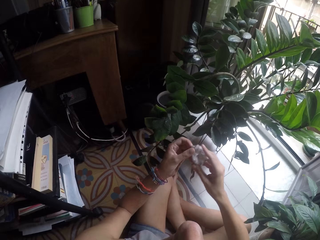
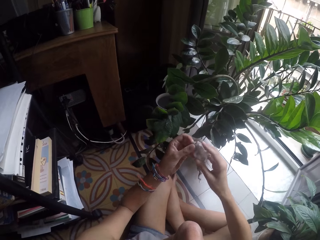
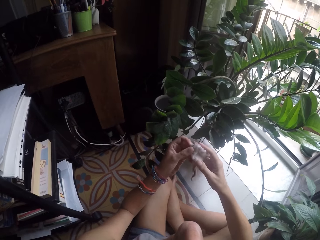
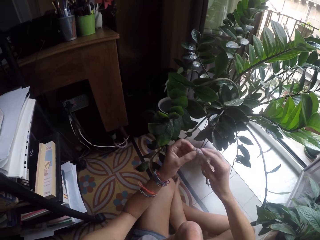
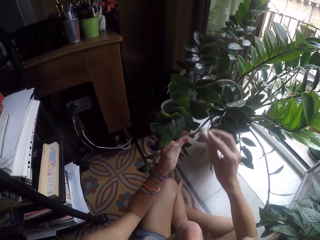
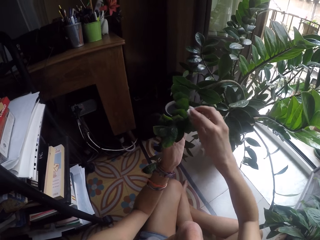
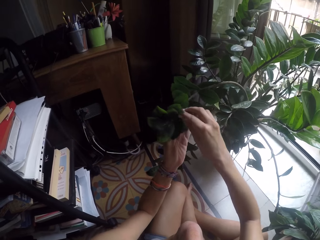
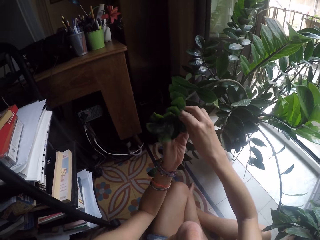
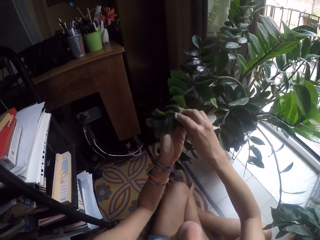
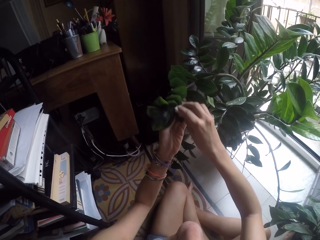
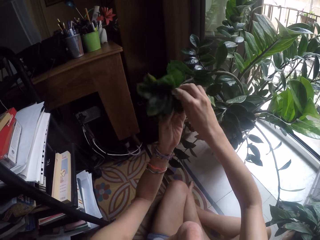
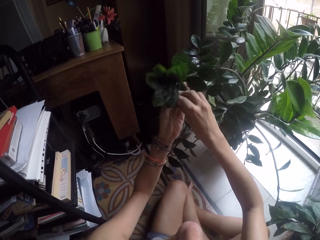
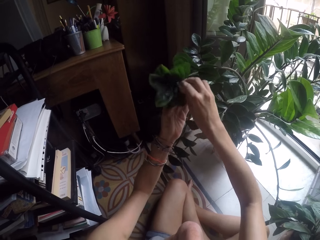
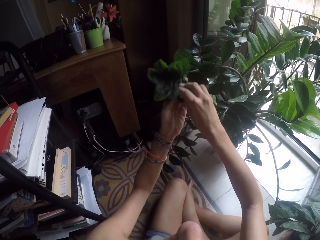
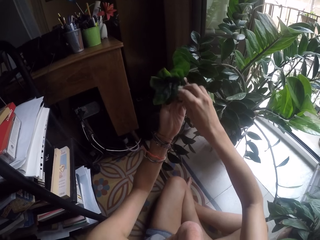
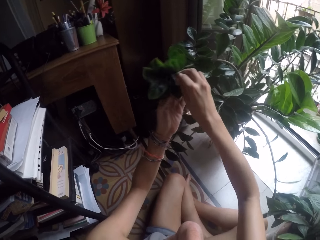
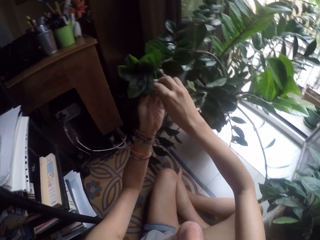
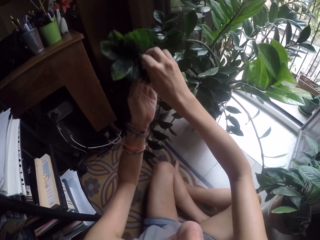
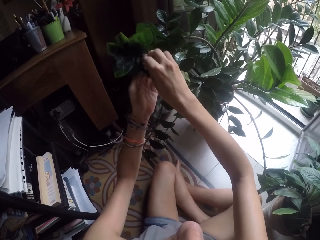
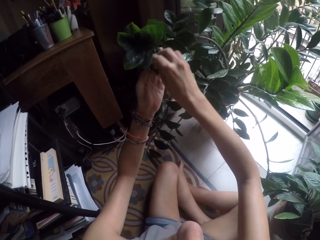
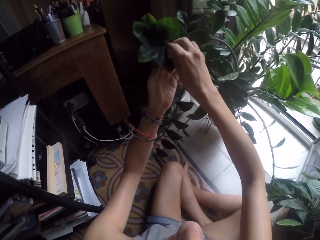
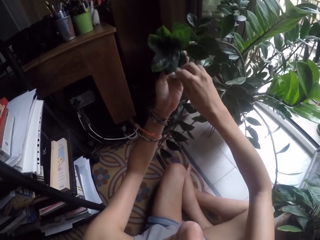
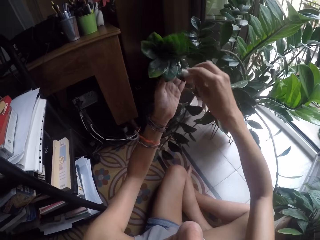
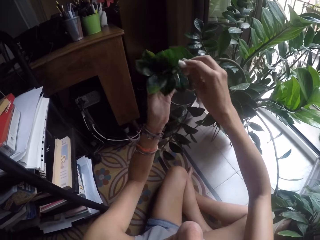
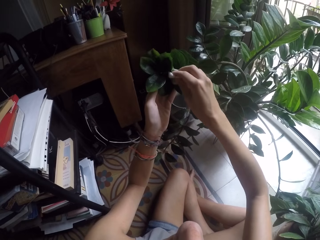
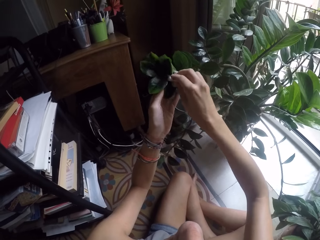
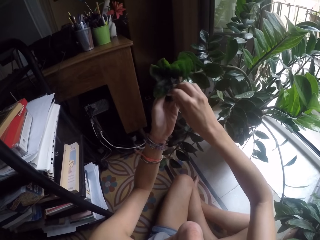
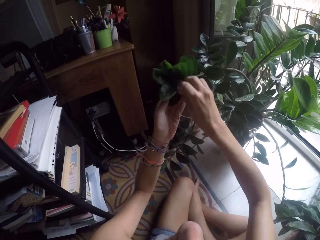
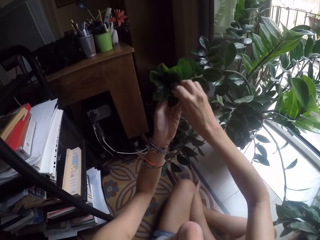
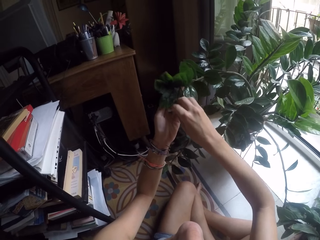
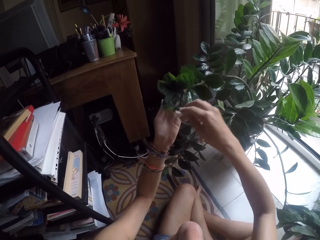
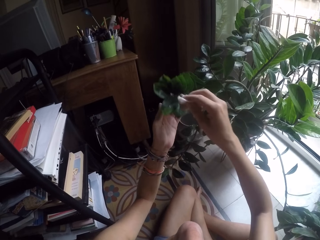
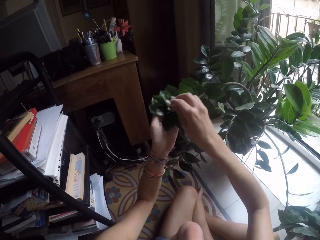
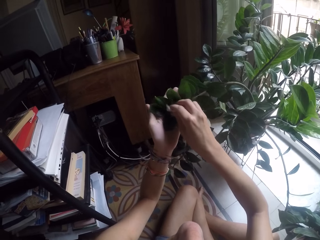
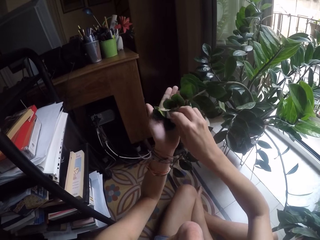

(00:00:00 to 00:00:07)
The camera wearer holds a tissue paper. They clean a leaf of a potted flower.

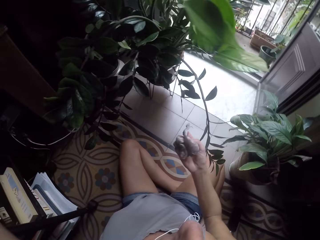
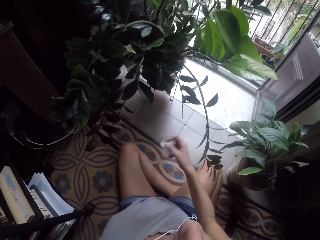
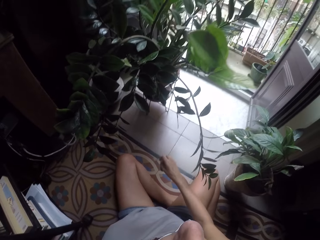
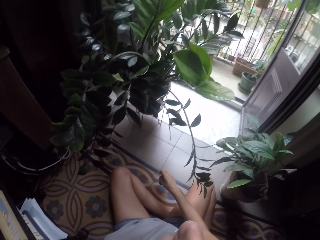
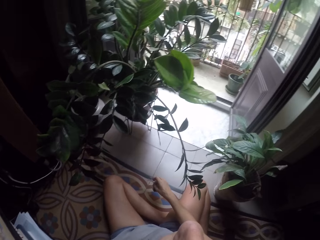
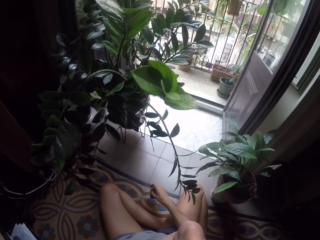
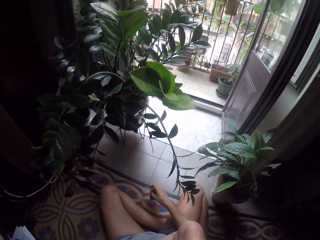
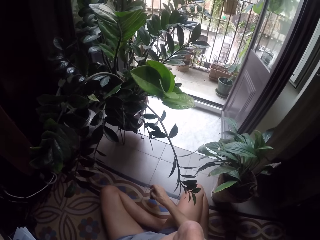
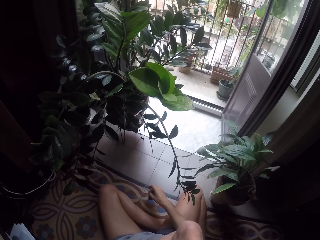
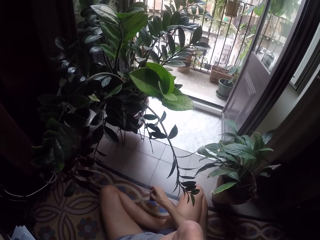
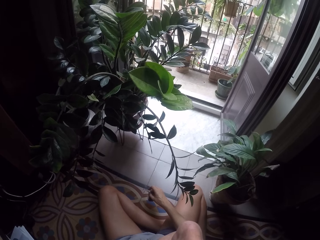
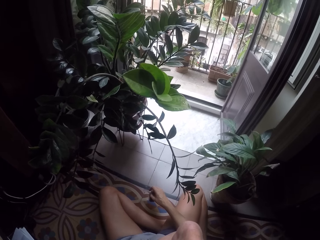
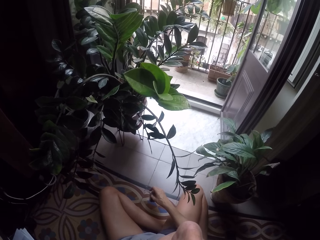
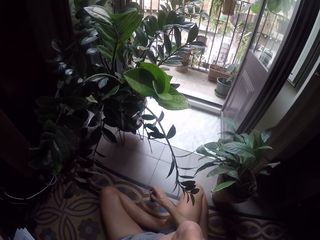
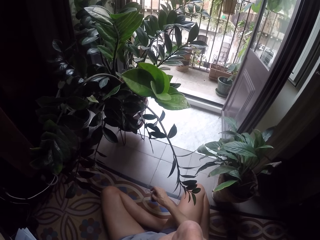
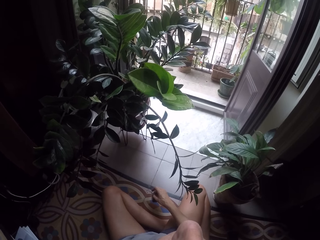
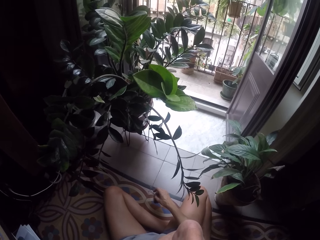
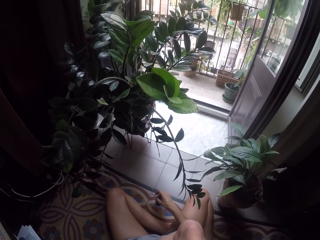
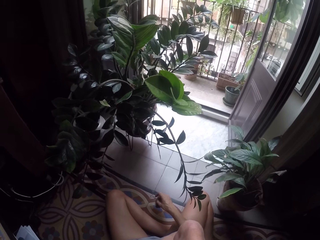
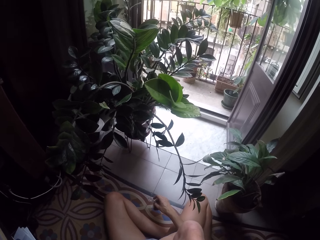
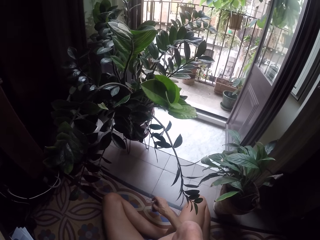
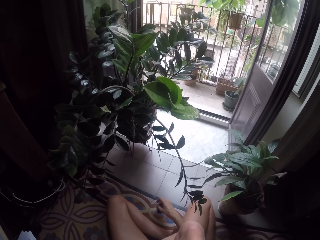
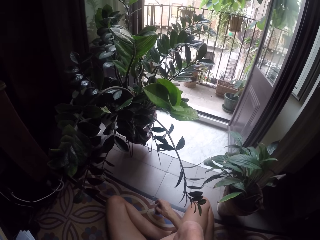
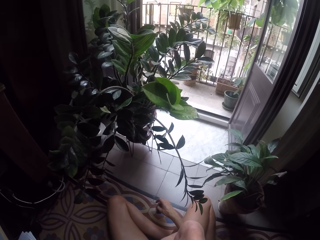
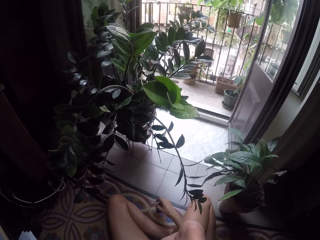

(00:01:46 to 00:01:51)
The camera wearer puts the hand on the floor.
